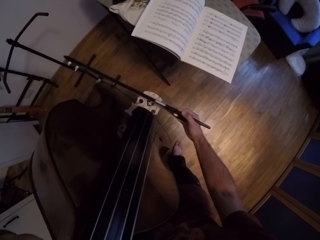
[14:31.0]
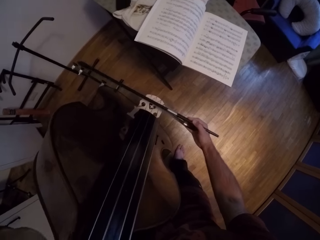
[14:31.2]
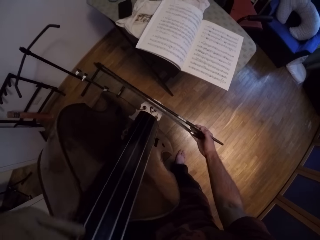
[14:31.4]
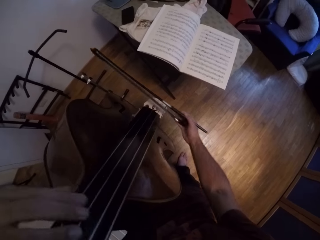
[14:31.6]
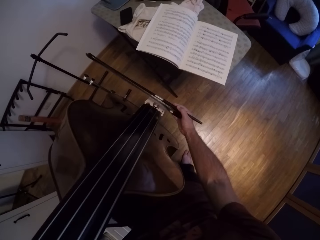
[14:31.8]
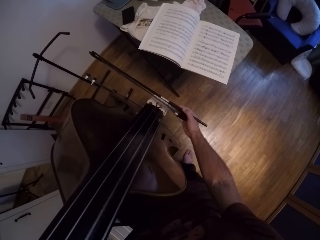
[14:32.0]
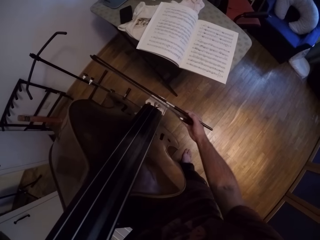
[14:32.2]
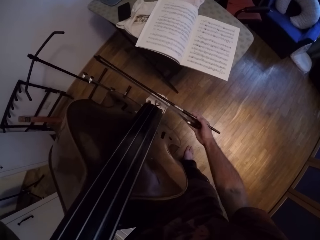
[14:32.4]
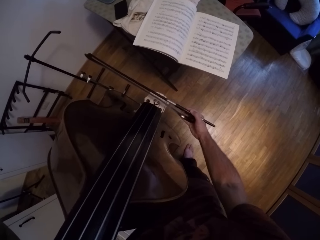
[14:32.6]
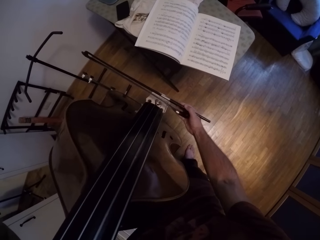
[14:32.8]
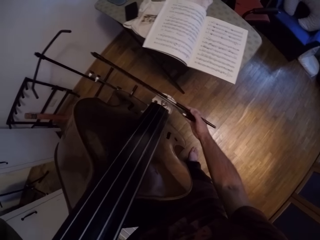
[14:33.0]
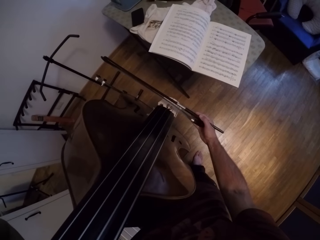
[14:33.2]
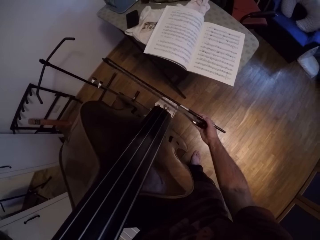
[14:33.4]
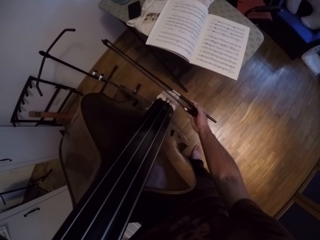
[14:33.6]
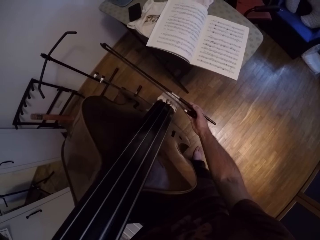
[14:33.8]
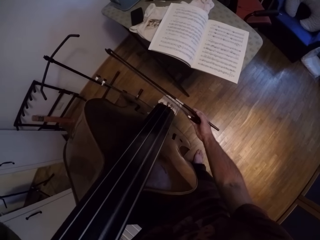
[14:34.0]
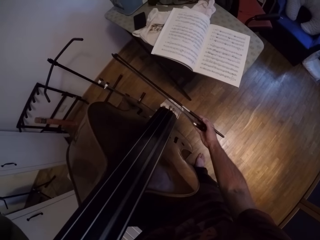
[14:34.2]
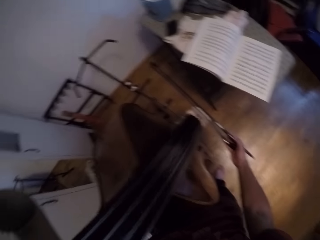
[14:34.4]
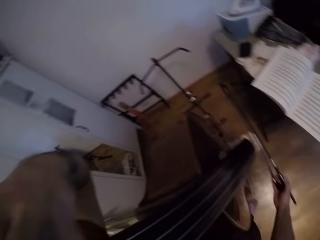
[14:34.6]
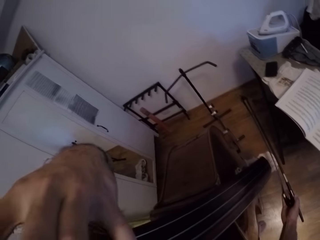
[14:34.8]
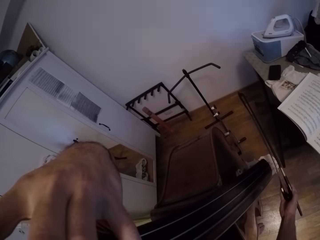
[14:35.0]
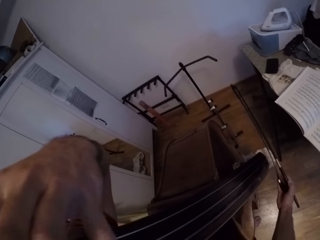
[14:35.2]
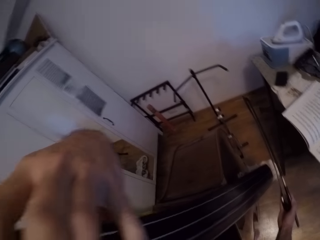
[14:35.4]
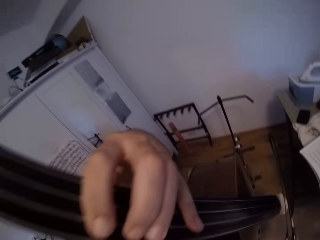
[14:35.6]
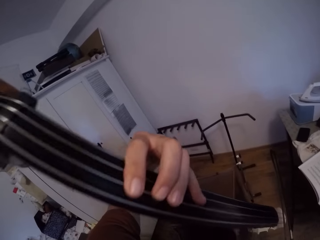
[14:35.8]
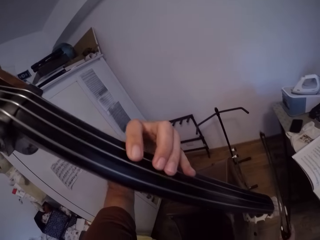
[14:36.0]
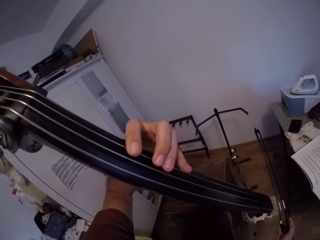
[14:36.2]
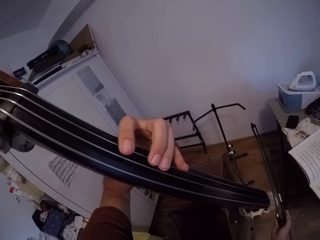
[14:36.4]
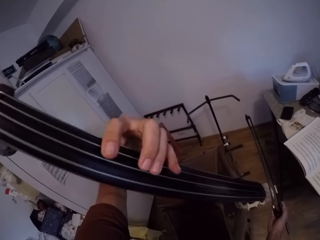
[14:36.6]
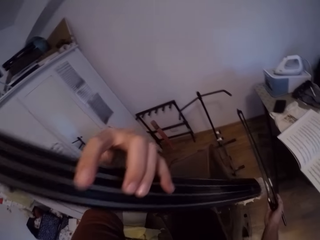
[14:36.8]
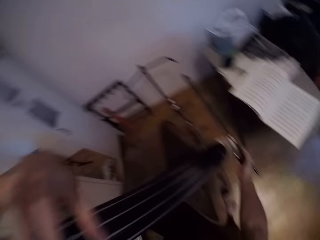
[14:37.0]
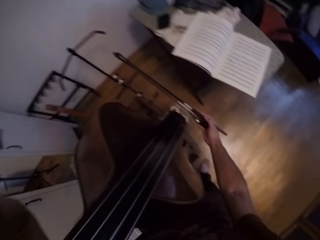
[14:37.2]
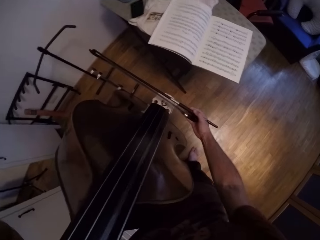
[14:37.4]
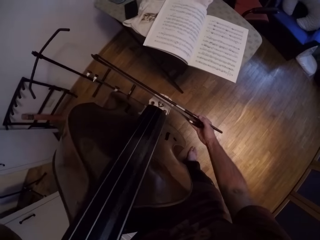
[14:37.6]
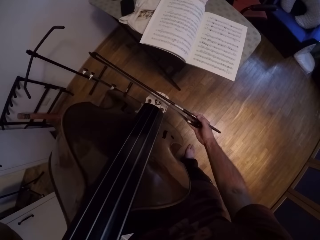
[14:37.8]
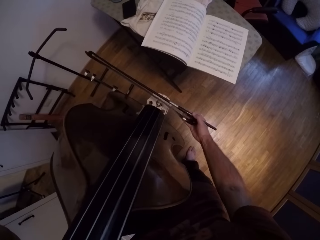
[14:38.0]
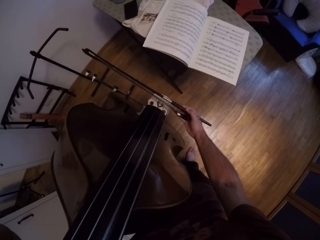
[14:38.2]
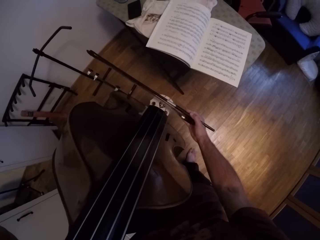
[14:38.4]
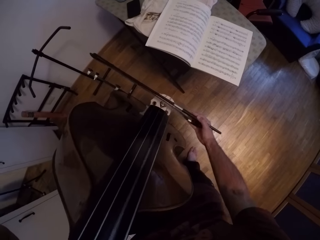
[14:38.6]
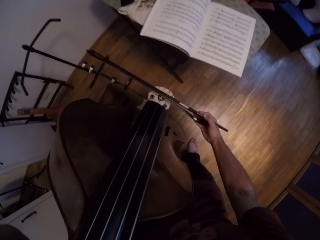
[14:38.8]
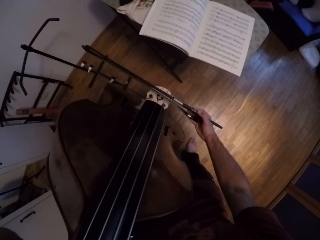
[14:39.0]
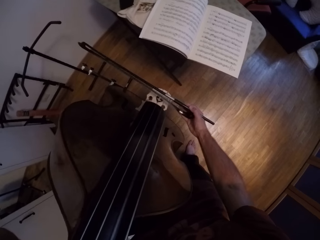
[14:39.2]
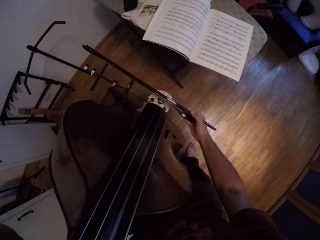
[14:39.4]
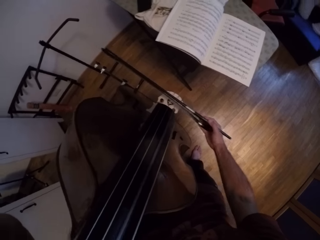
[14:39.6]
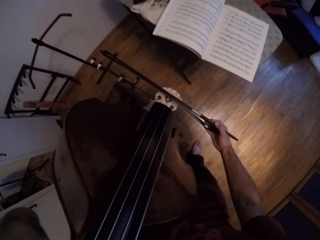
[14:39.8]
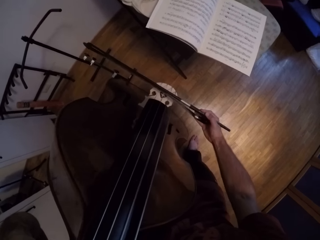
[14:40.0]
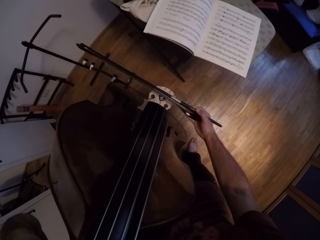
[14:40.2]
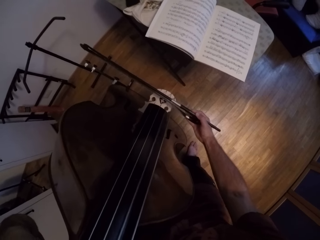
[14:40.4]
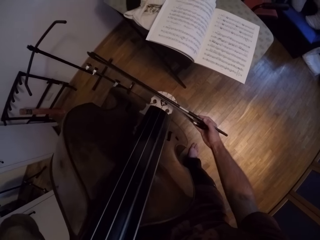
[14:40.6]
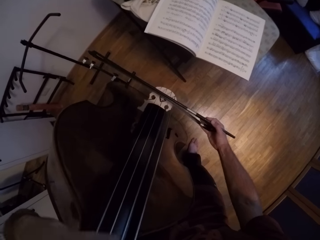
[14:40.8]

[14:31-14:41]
The camera wearer moves the strings on the violin with his left hand.

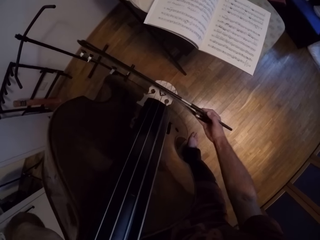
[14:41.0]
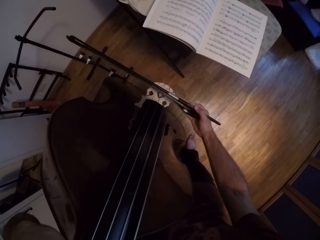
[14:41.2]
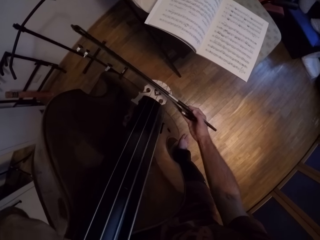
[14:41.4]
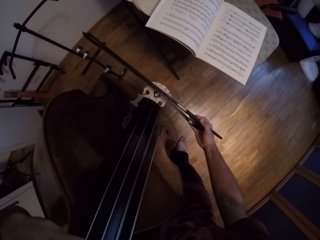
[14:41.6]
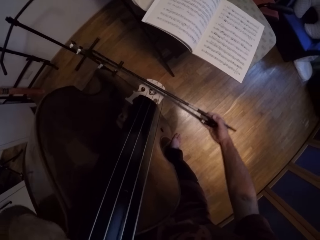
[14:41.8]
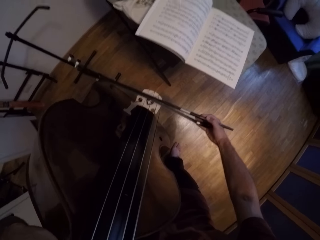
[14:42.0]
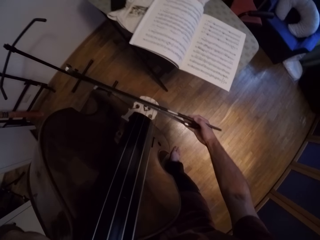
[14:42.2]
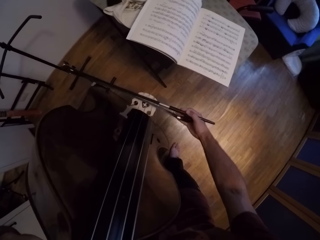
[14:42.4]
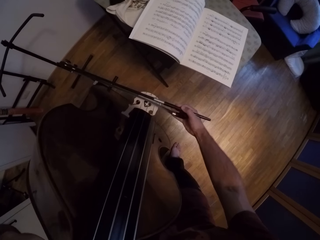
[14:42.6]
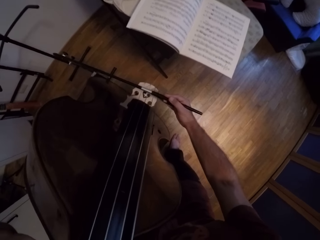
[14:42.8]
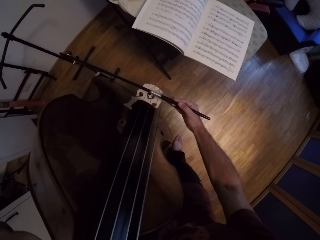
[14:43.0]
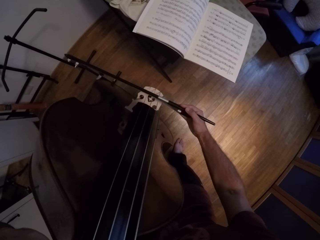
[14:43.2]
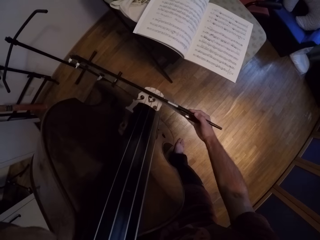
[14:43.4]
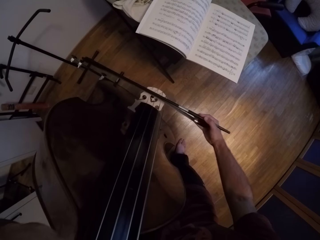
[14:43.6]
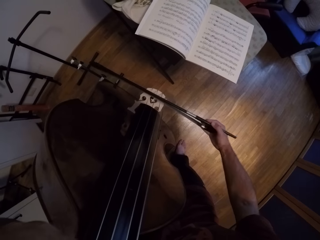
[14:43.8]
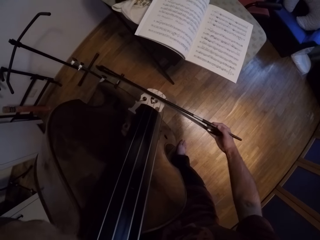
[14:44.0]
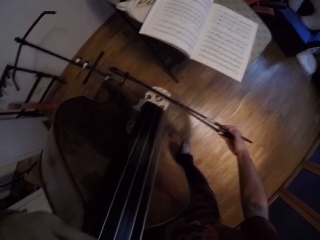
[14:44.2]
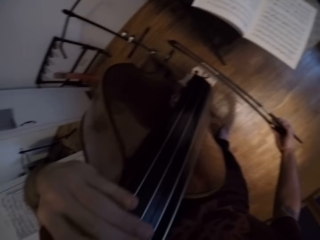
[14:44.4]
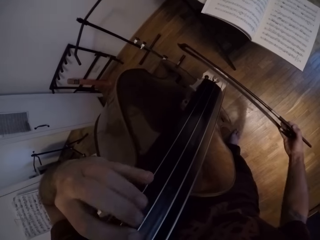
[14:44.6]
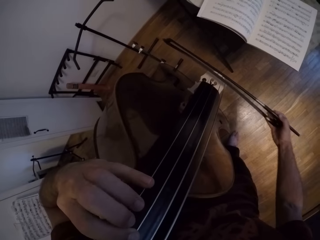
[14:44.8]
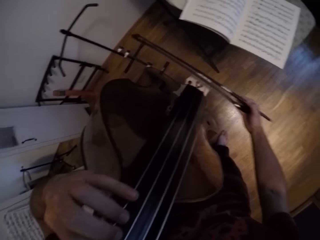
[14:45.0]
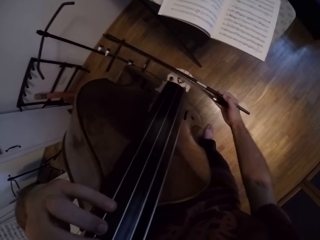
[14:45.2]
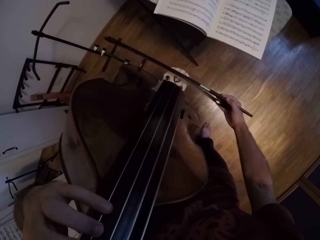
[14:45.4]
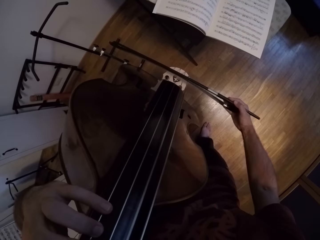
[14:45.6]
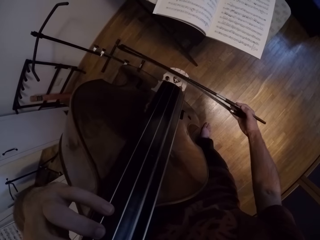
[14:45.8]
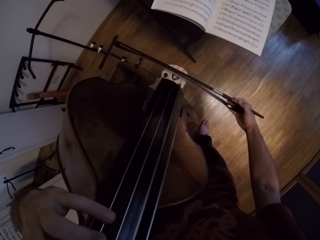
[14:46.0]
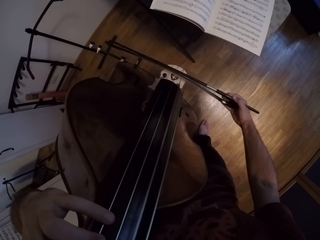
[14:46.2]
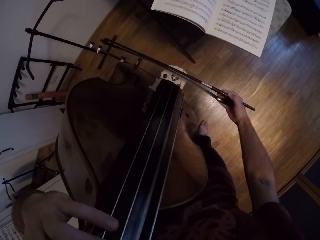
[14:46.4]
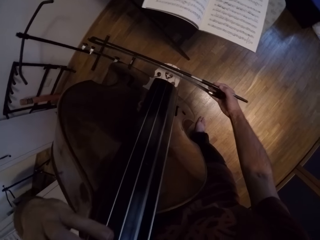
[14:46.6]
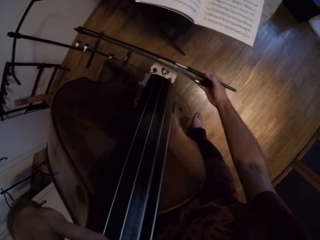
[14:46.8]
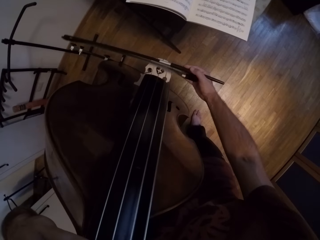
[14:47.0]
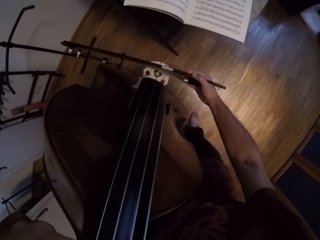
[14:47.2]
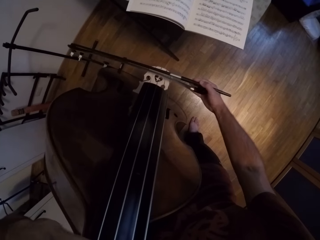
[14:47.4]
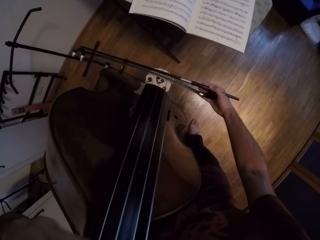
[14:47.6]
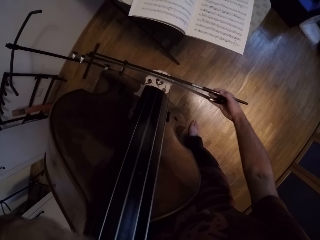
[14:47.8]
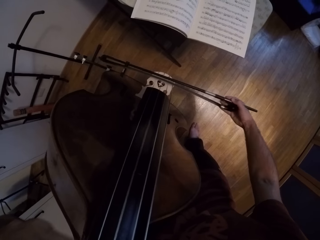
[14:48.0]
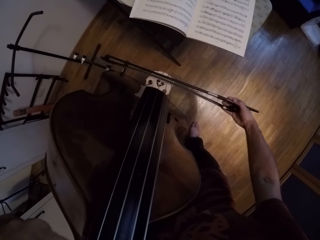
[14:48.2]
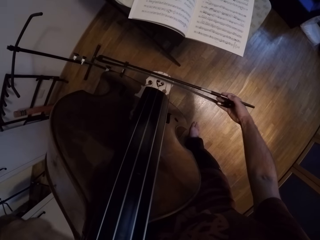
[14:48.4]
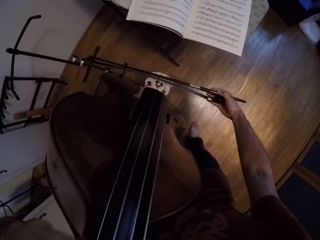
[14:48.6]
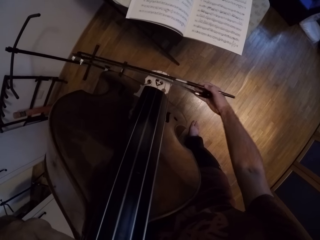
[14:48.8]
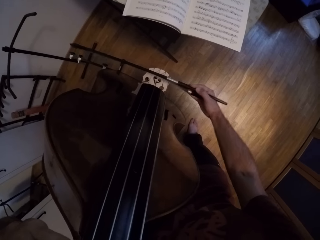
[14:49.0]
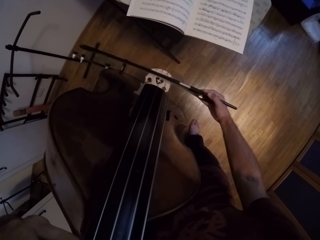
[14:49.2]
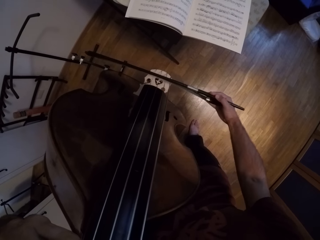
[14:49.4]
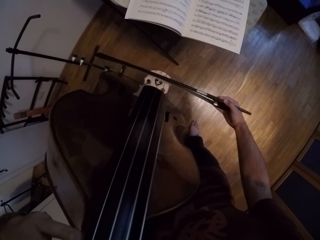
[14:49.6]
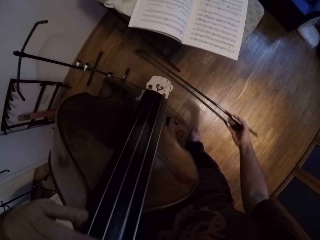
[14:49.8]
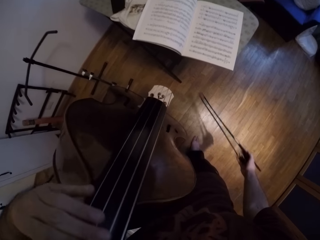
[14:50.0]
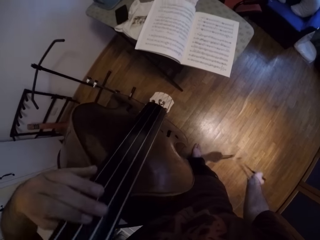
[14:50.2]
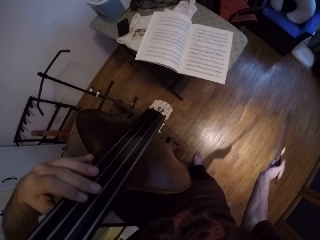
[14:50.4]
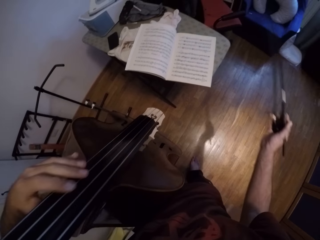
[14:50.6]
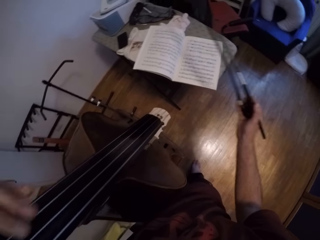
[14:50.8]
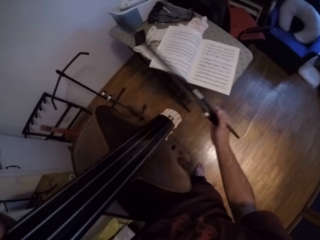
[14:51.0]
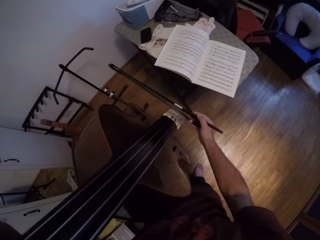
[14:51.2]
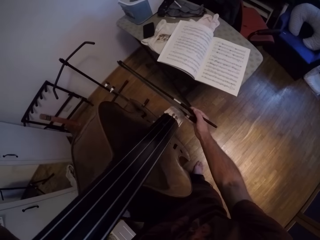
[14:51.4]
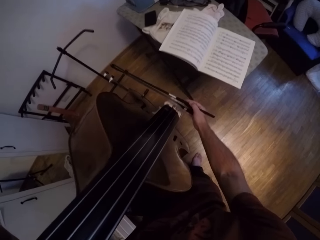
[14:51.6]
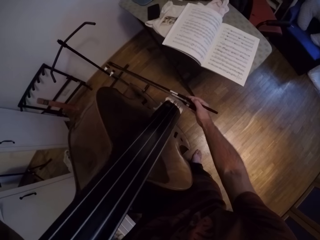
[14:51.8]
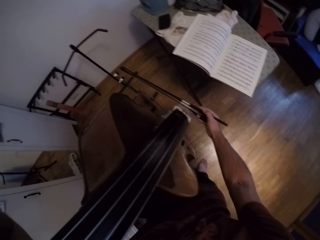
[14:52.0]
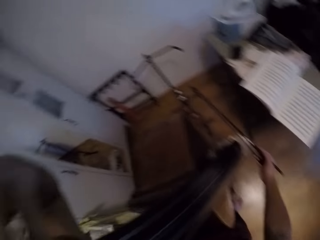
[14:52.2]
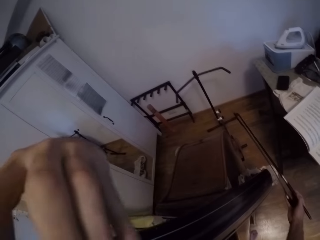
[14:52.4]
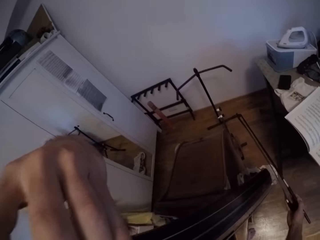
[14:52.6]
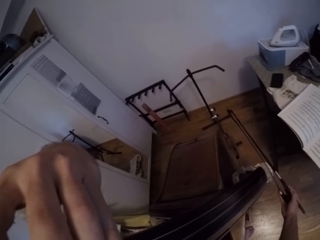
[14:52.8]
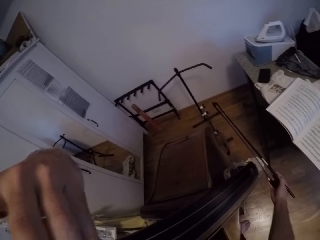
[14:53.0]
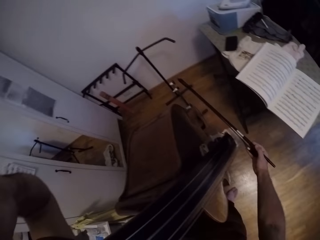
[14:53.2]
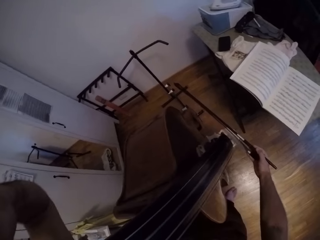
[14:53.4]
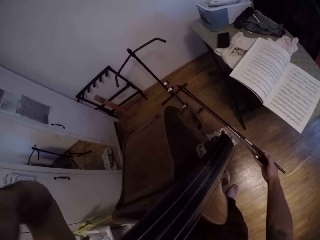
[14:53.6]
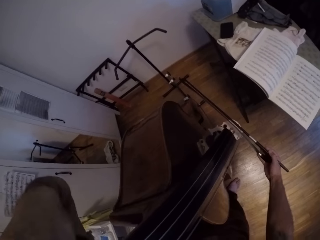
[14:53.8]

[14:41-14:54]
The camera wearer plays the violin. He pauses. He holds the Jules Pajeot in his right hand.
